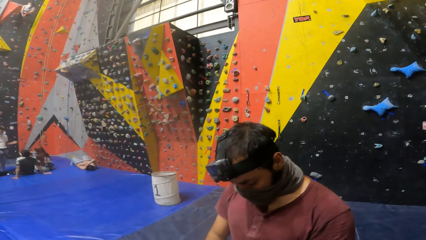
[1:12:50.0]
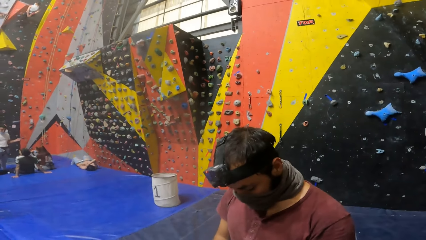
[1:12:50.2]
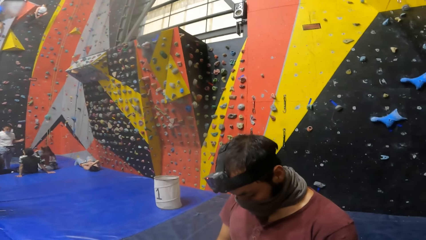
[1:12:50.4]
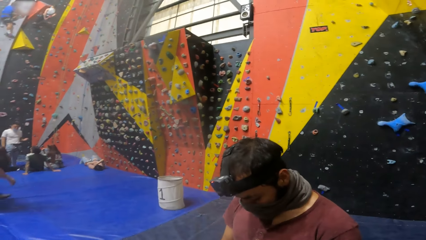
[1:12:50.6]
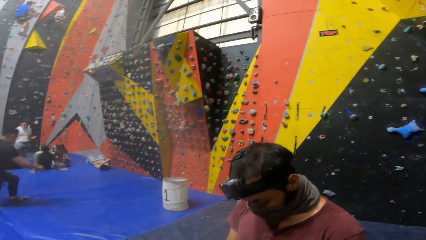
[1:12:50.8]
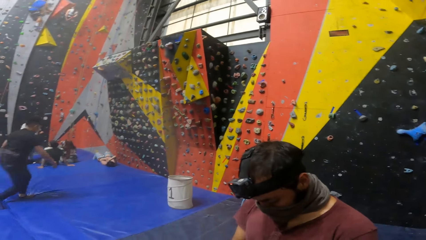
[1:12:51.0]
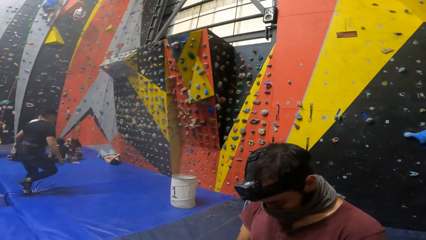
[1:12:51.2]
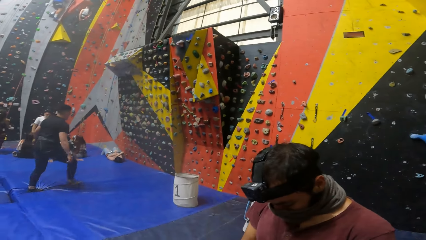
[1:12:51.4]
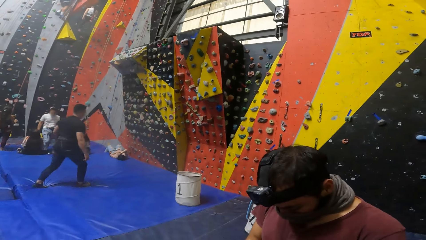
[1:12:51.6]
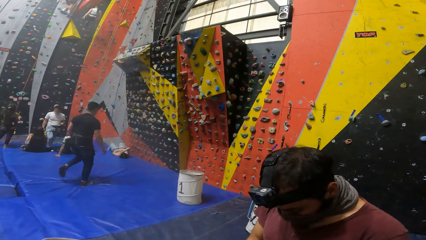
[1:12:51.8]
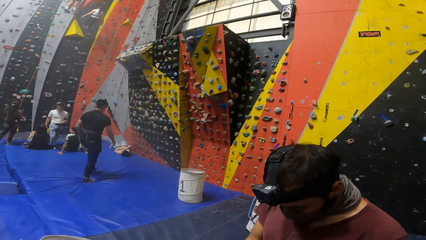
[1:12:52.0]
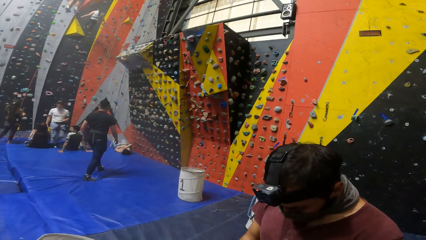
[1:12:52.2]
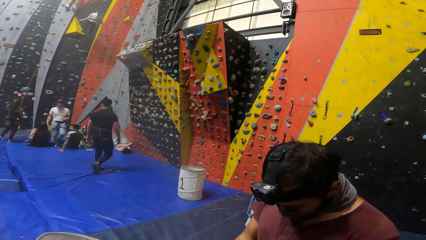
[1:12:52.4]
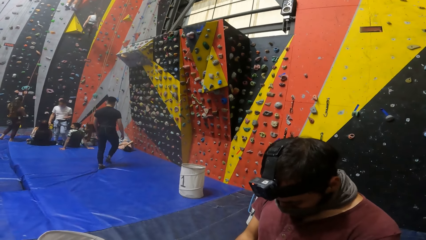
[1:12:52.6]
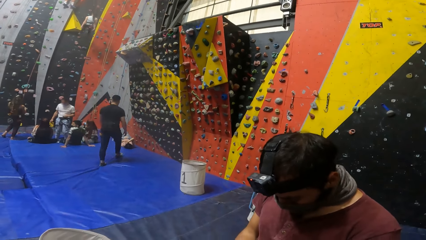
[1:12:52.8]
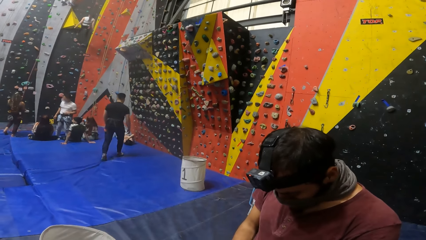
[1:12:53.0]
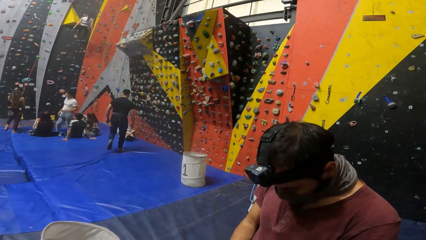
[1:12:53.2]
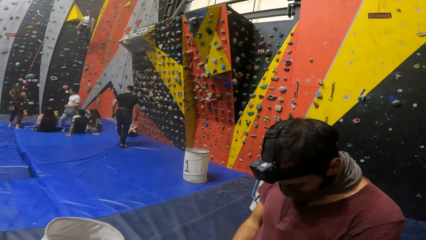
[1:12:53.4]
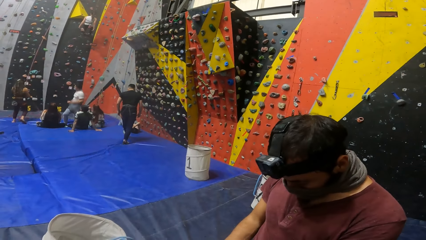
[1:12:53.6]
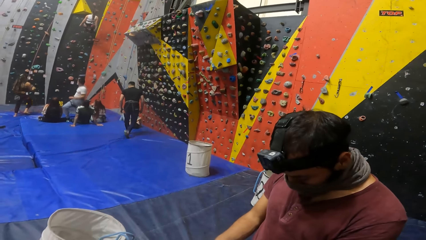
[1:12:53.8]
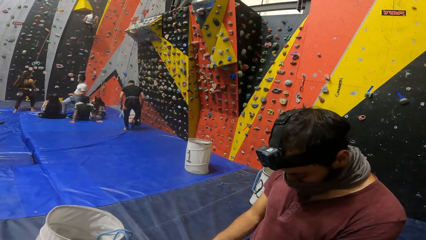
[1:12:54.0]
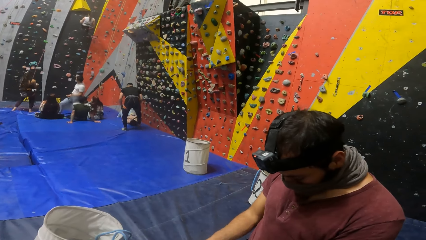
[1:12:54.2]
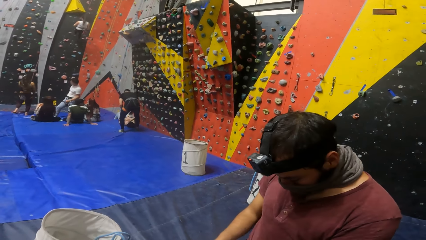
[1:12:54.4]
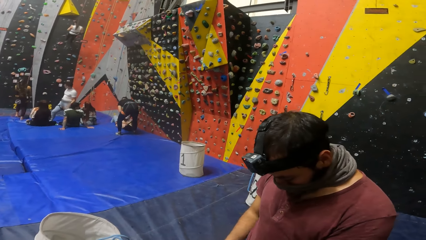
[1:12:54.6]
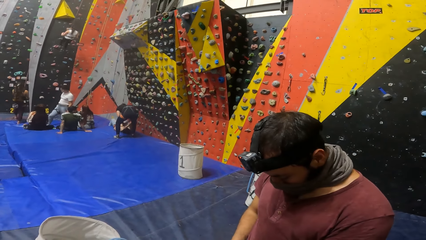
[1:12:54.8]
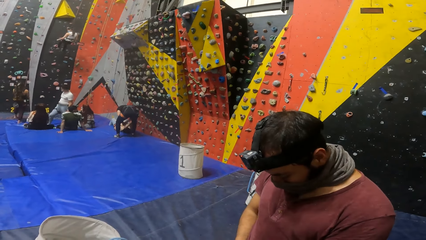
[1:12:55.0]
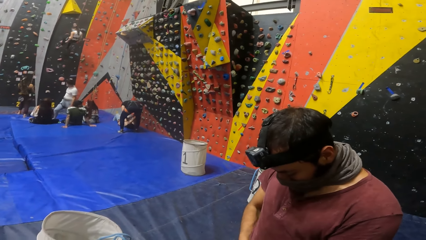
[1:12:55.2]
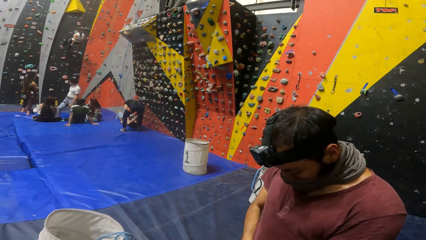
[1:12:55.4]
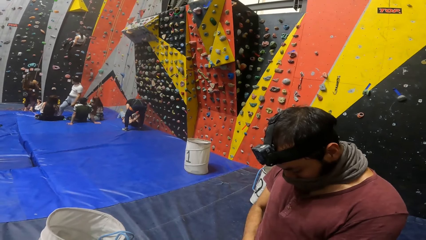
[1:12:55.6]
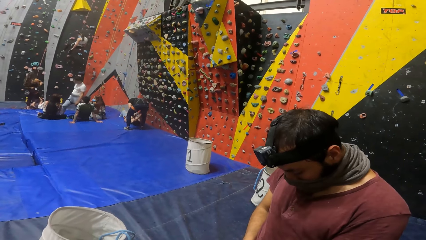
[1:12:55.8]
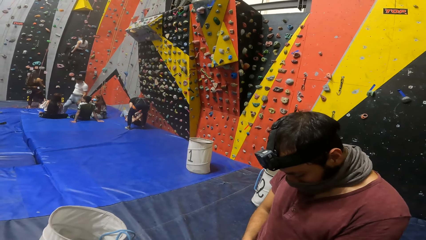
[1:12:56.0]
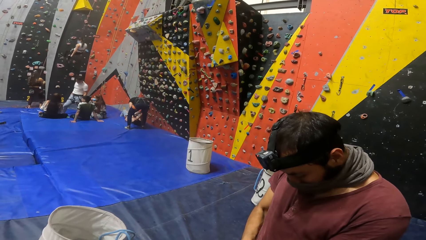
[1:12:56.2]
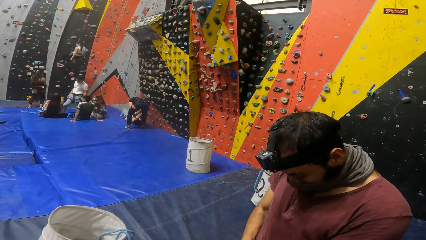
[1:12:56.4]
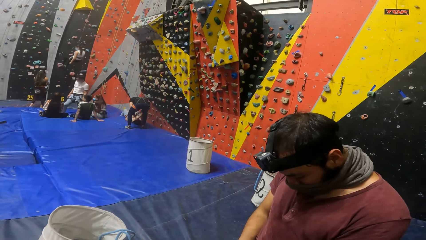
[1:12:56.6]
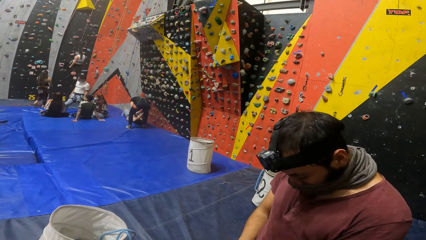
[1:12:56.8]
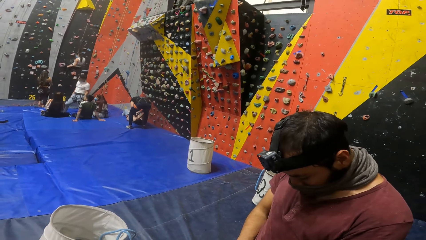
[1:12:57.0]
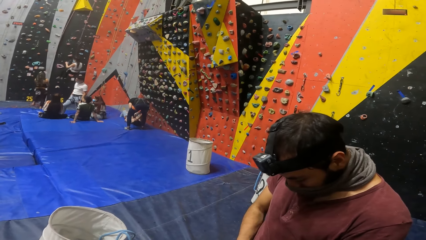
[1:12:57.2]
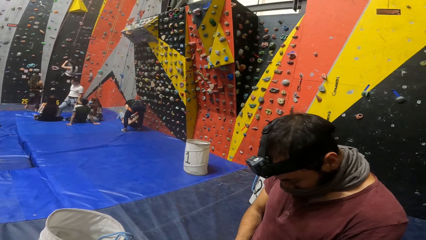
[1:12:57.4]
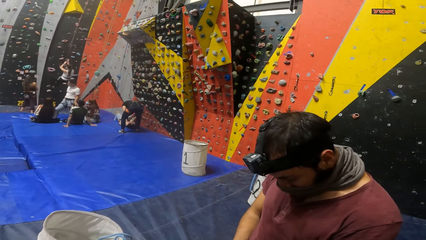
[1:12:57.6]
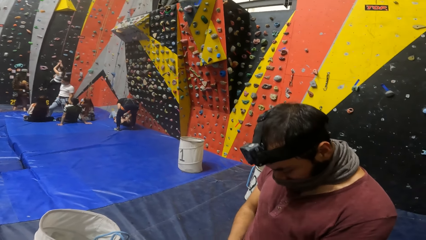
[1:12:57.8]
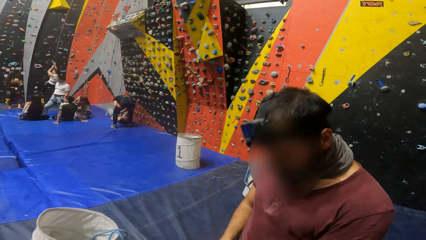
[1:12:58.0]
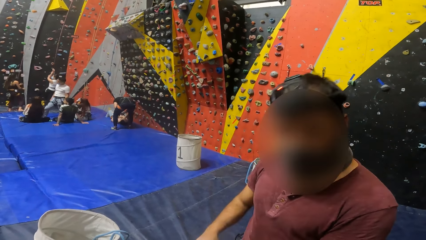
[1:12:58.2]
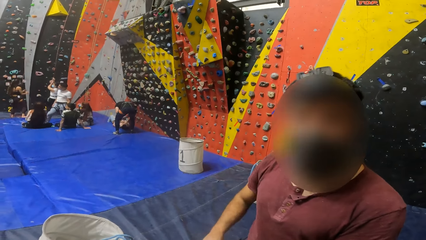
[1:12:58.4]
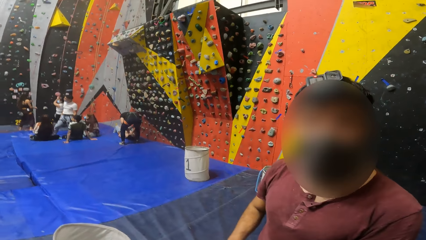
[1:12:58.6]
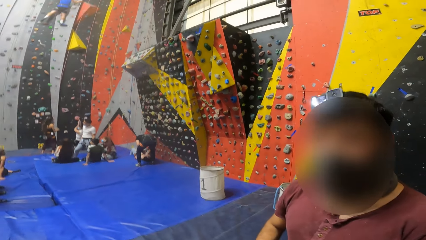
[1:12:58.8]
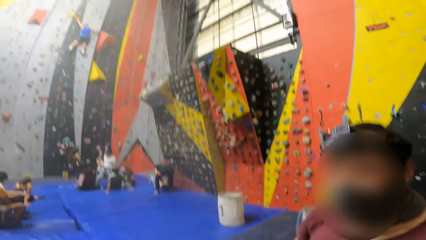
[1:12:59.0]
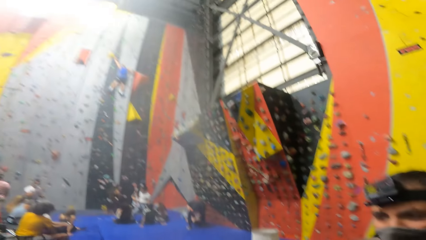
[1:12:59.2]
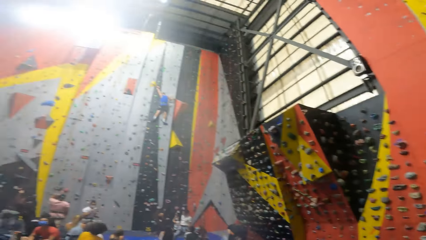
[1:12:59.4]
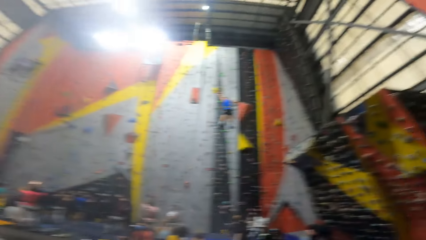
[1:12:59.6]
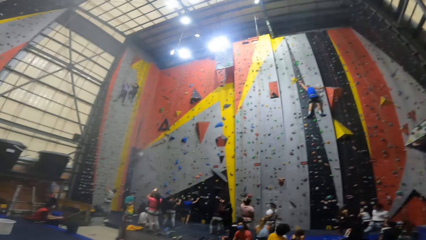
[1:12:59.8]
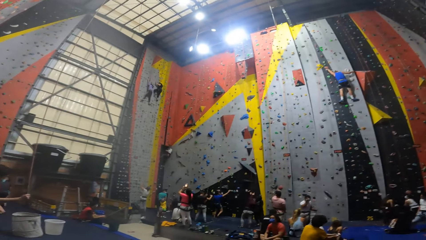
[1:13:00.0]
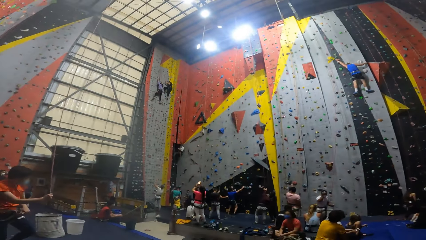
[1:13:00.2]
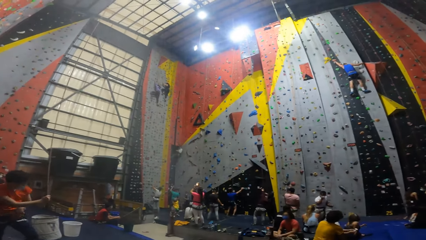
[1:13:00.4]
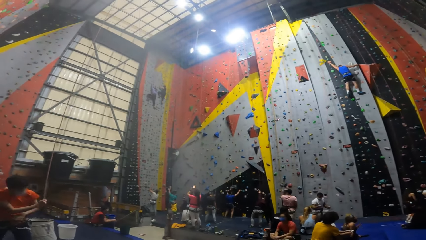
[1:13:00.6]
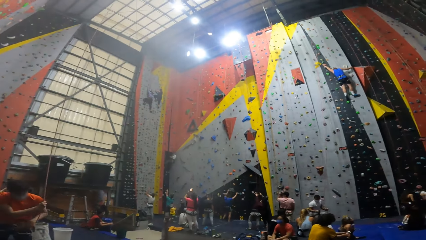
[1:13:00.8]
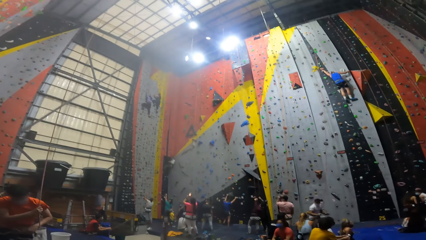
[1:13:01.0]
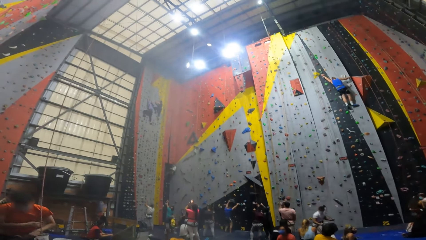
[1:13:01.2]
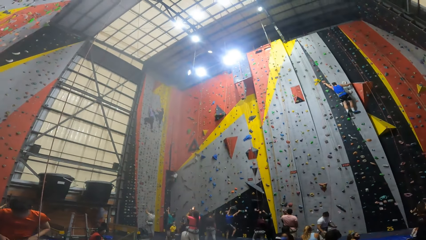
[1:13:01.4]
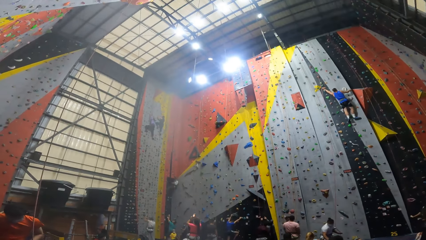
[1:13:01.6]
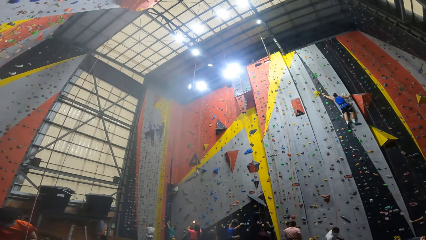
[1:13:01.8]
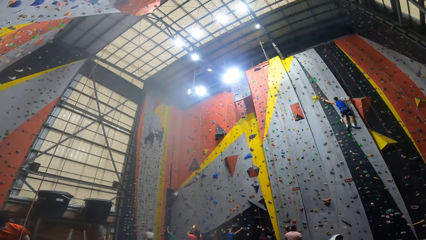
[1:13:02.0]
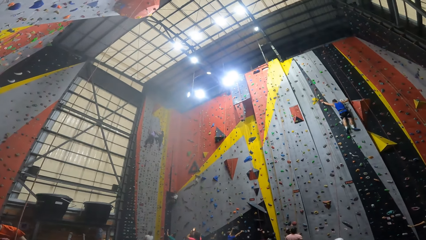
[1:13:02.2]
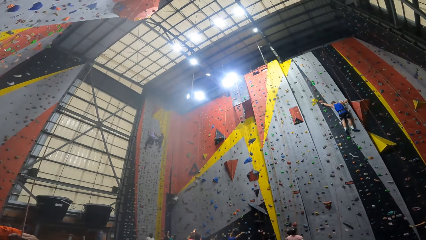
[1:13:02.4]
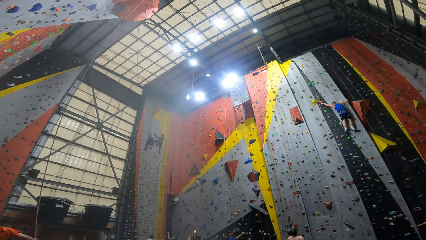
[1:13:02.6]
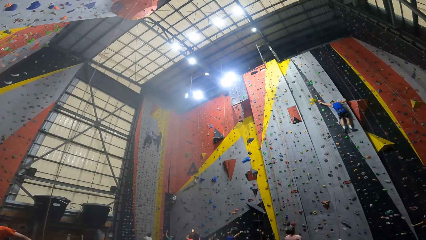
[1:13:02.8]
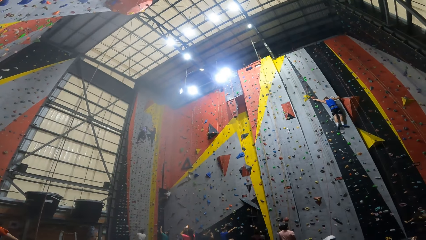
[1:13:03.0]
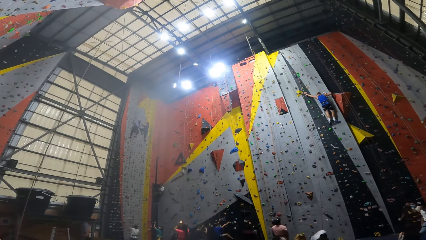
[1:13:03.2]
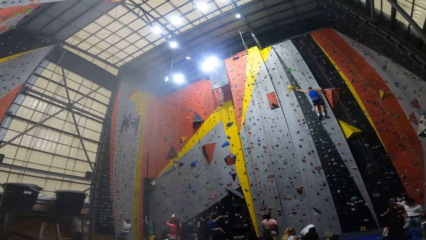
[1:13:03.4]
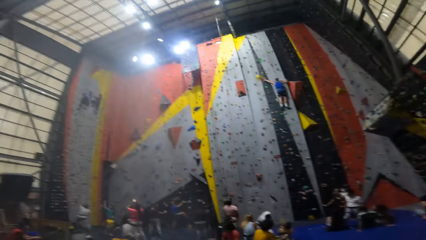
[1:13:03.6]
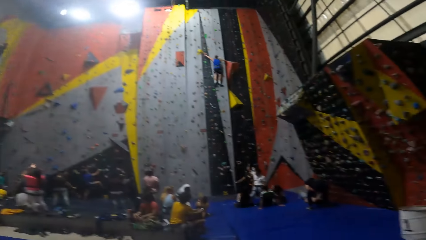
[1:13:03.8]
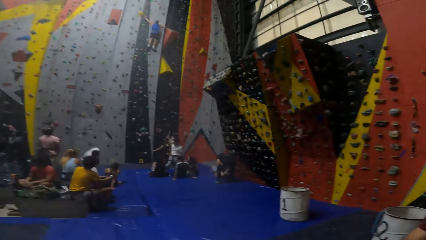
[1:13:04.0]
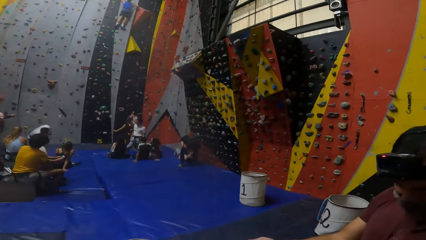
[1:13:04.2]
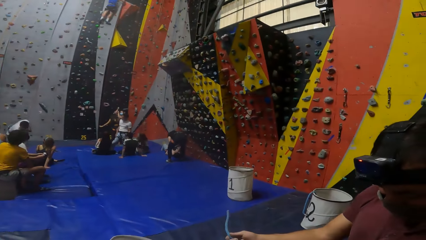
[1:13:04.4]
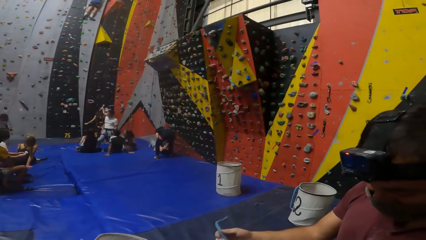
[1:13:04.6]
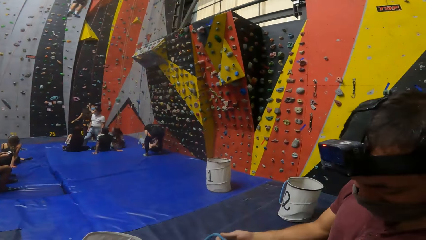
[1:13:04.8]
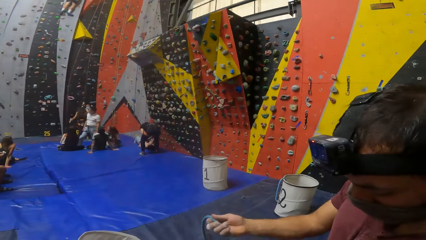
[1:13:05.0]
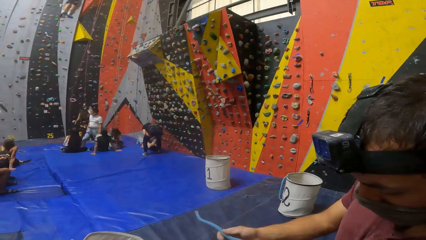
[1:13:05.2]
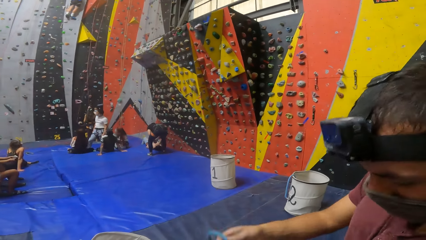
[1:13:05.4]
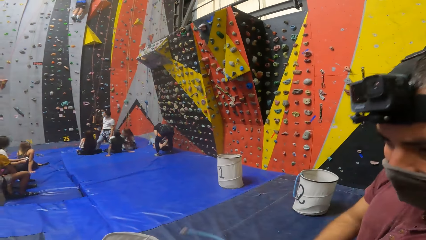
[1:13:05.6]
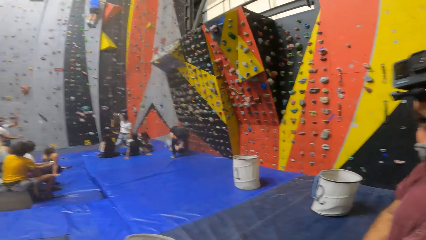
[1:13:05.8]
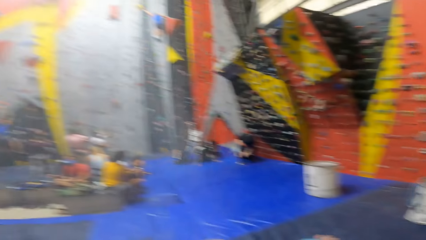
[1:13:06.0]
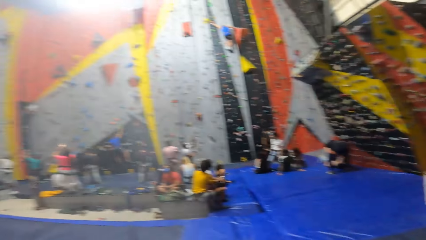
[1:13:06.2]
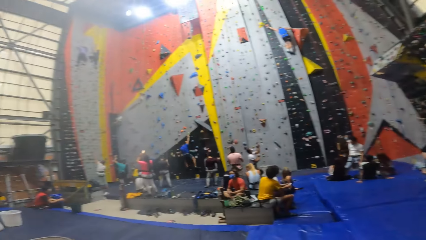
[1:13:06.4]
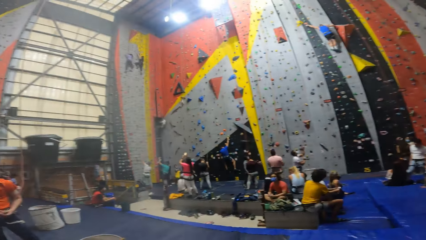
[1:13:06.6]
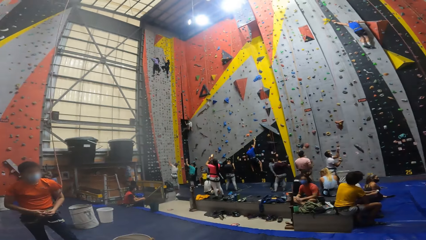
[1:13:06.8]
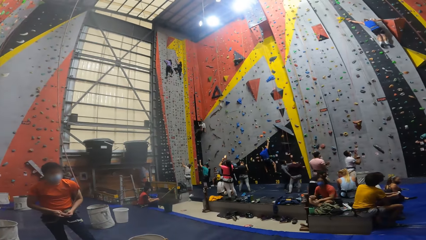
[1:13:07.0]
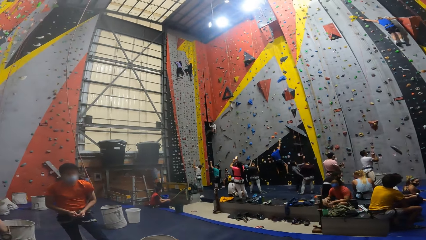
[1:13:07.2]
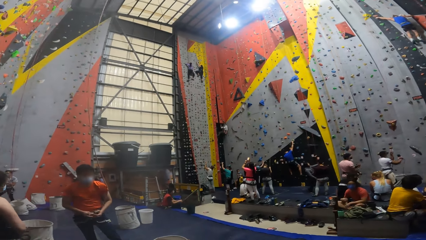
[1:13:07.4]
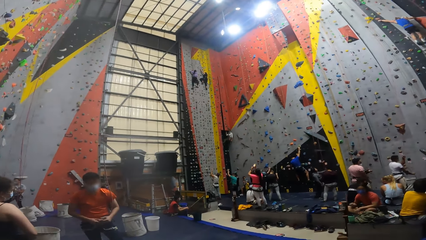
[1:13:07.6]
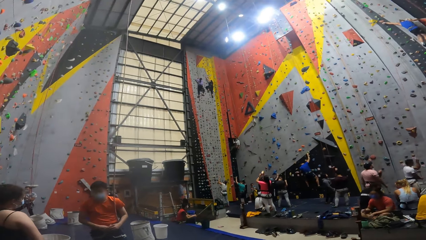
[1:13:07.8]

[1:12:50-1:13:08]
A person walks around in a room. Another person swings down with a rope from a wall. The camera wearer looks around in a room. A man ties a rope on his waist. Another man ties a rope on his waist. The camera wearer looks around.
